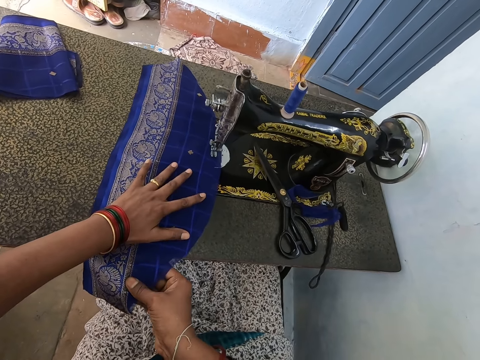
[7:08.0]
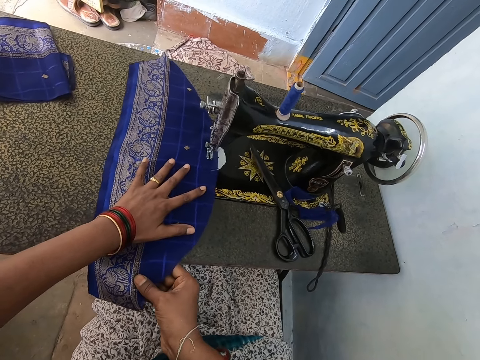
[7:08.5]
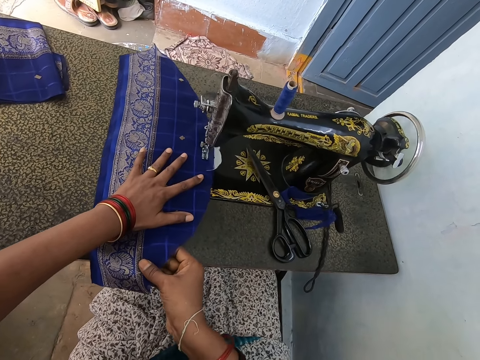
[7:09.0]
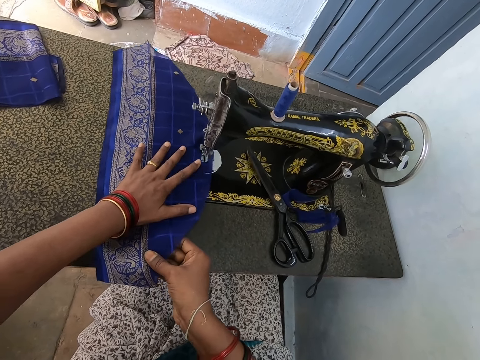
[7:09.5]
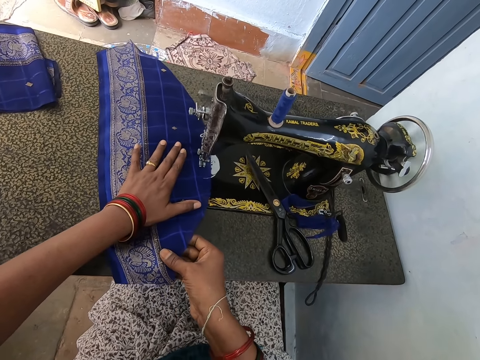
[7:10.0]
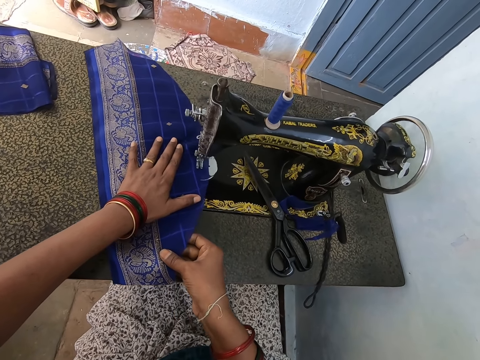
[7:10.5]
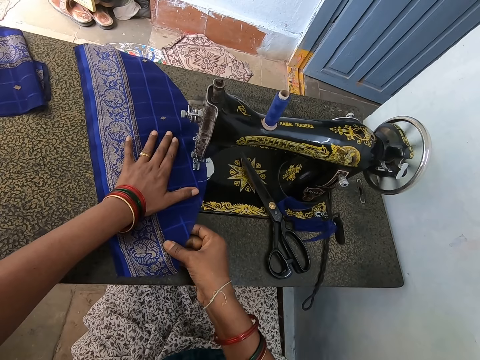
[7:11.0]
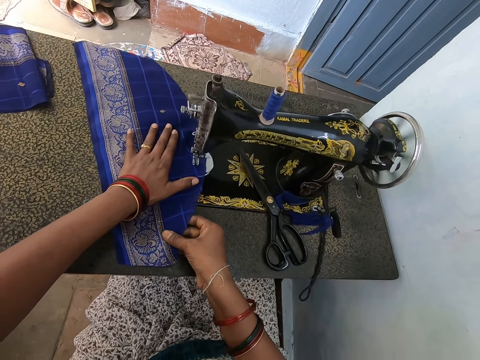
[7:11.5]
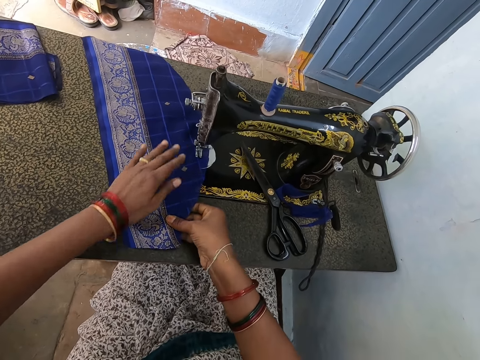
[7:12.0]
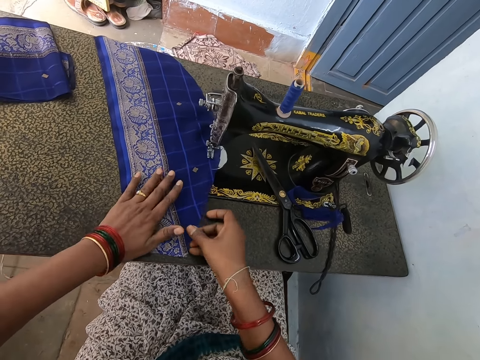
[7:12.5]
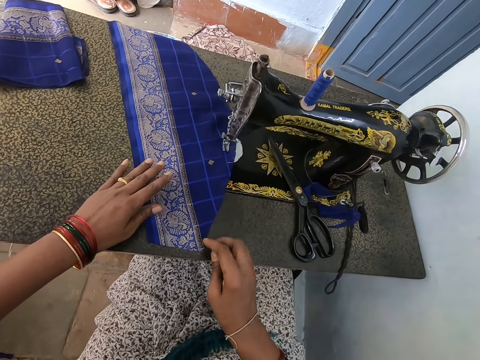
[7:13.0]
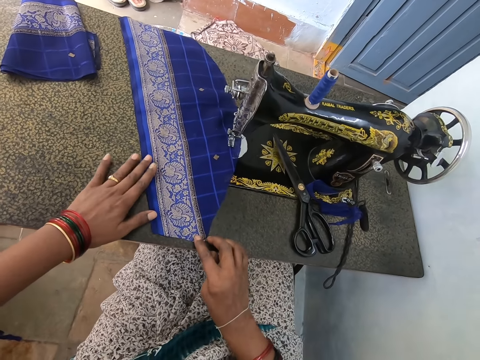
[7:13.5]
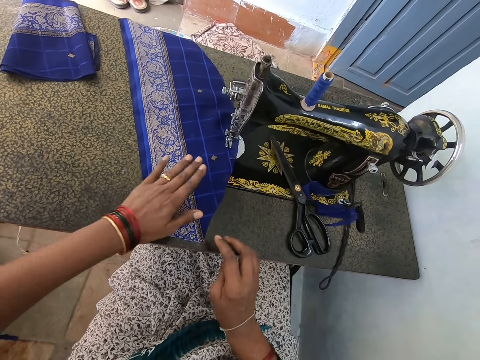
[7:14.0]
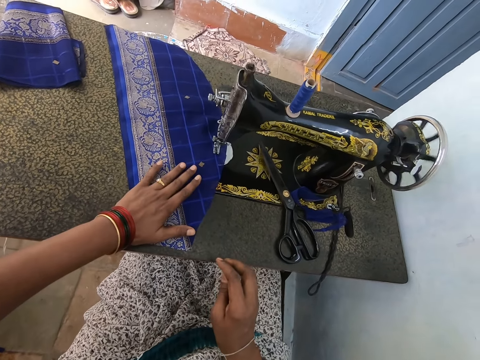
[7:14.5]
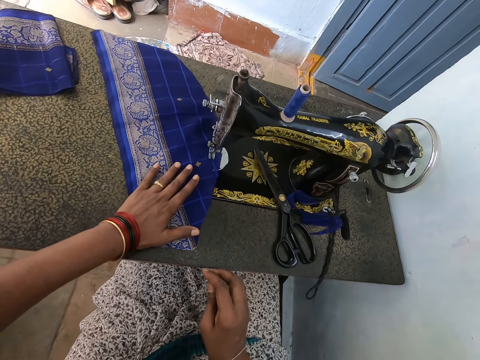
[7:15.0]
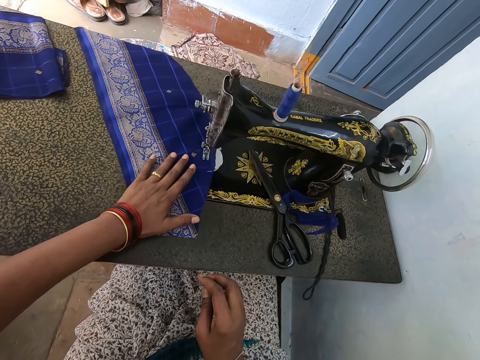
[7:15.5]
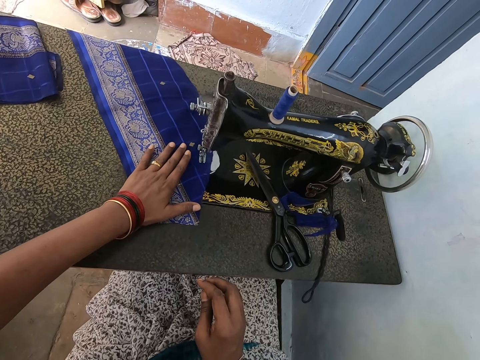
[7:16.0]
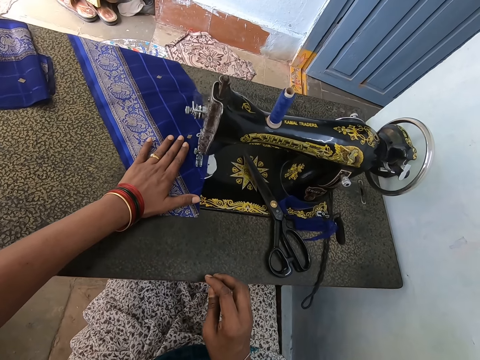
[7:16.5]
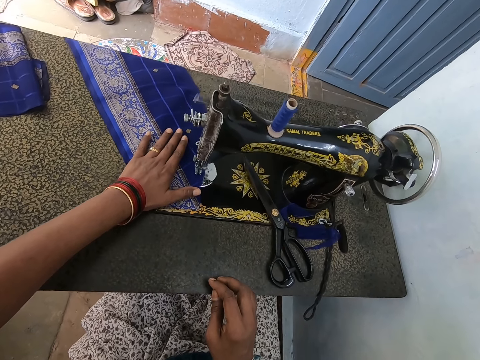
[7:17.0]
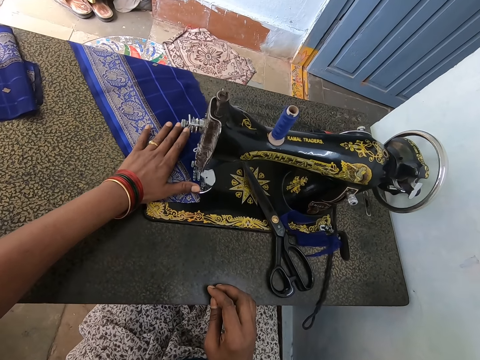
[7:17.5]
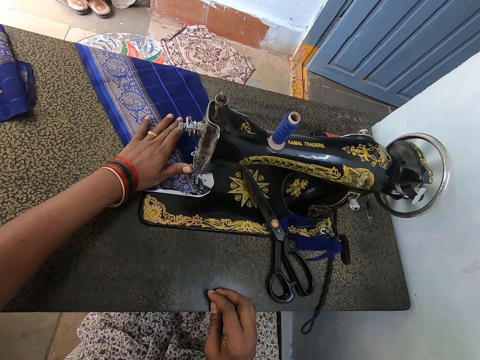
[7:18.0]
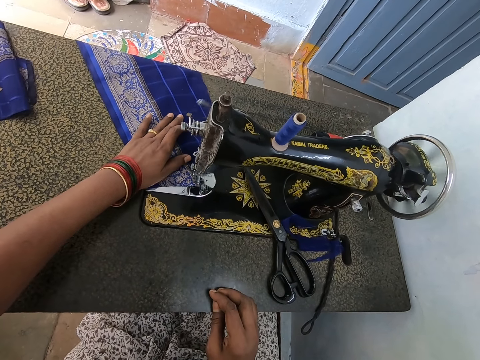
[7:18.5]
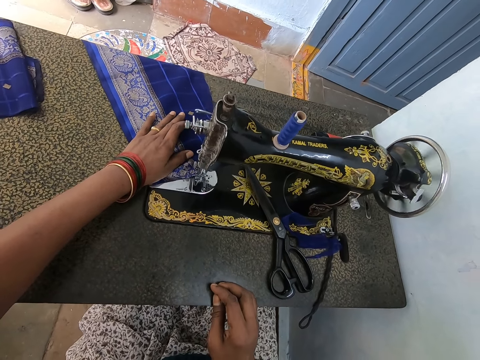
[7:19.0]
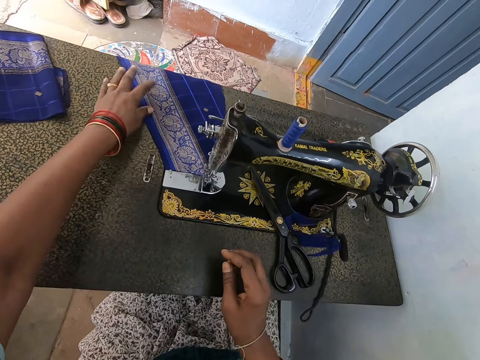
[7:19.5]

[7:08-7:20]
The camera wearer operates the sewing machine. She sews the fabric. She moves the cloth to the sewing machine. She removes her hands from the fabric. She puts both hands on the fabric. She puts her right hand on the fabric. She sews the fabric.

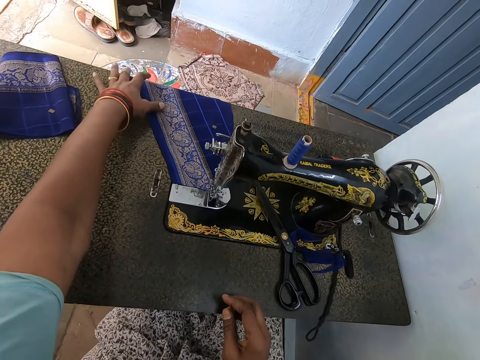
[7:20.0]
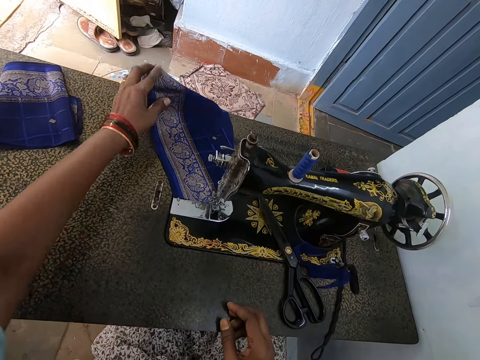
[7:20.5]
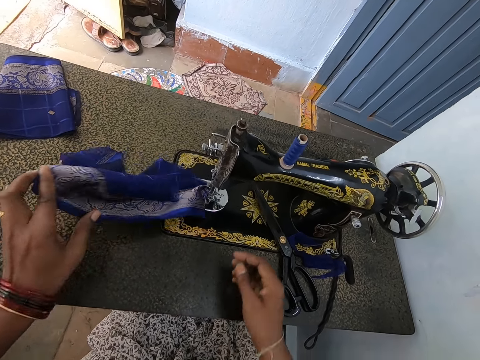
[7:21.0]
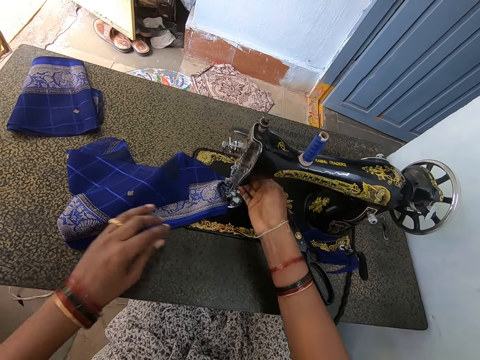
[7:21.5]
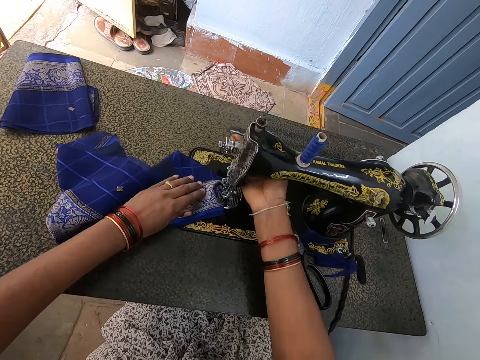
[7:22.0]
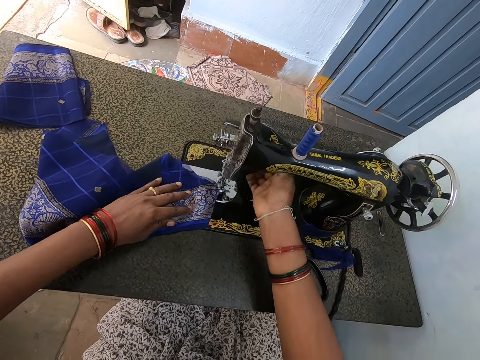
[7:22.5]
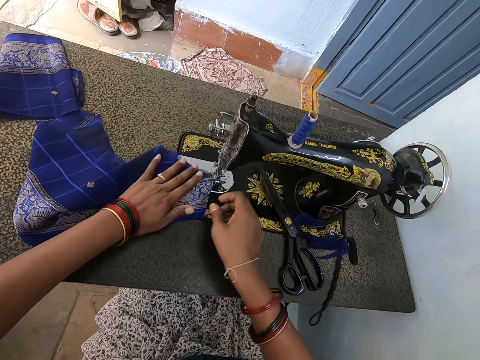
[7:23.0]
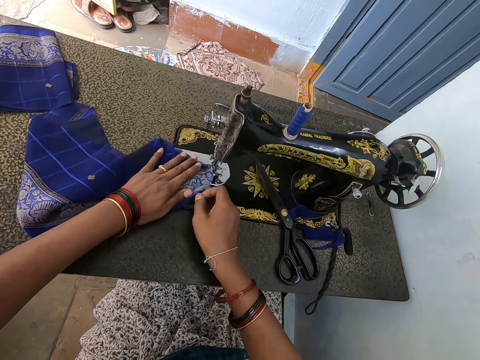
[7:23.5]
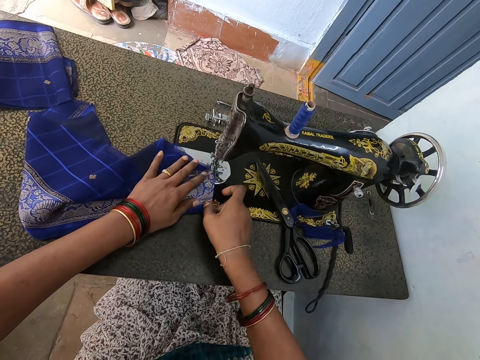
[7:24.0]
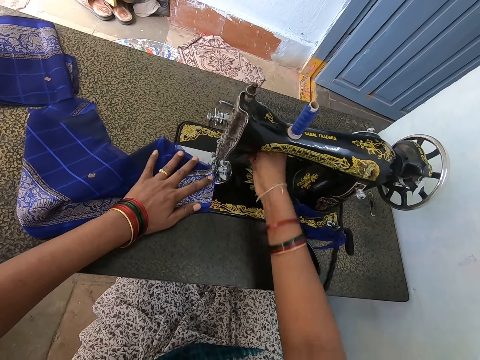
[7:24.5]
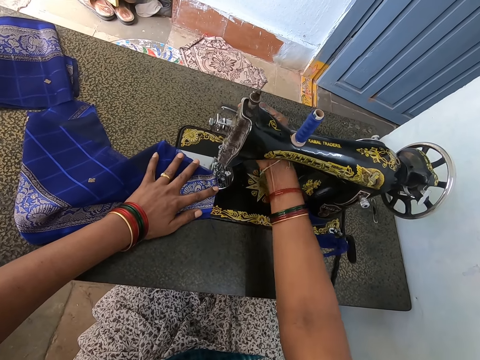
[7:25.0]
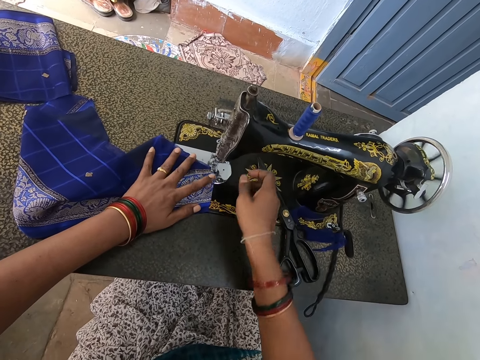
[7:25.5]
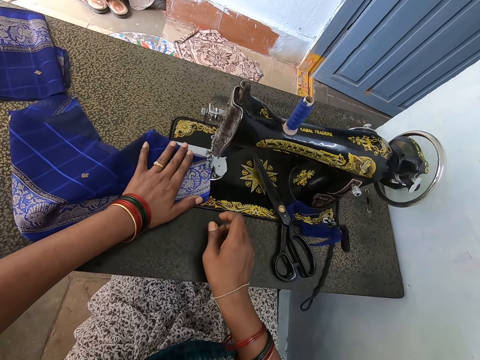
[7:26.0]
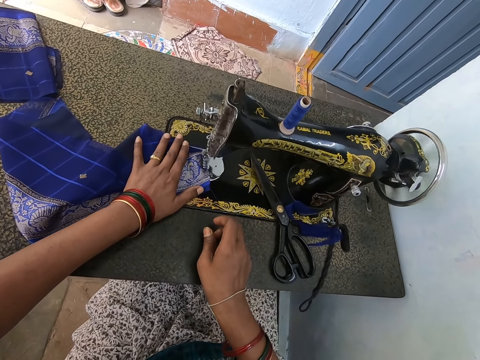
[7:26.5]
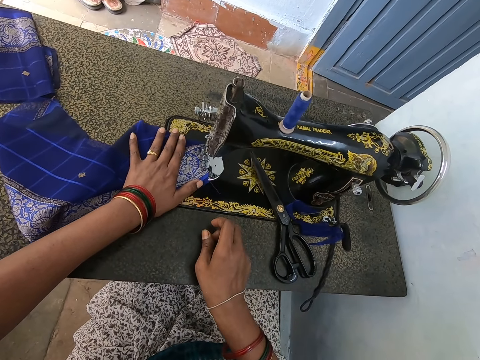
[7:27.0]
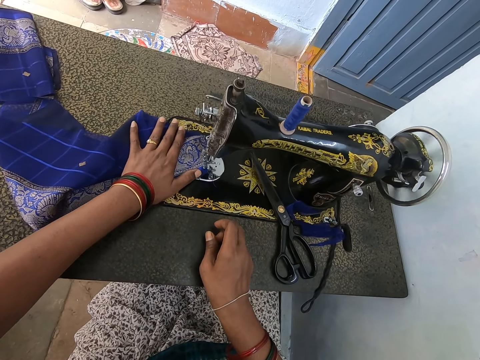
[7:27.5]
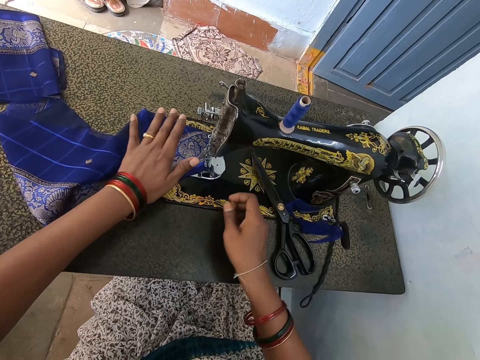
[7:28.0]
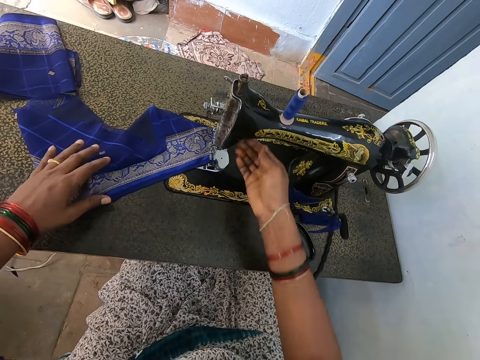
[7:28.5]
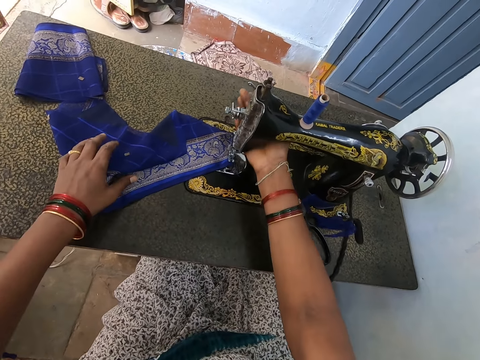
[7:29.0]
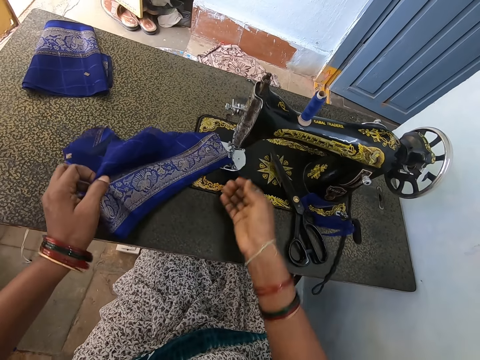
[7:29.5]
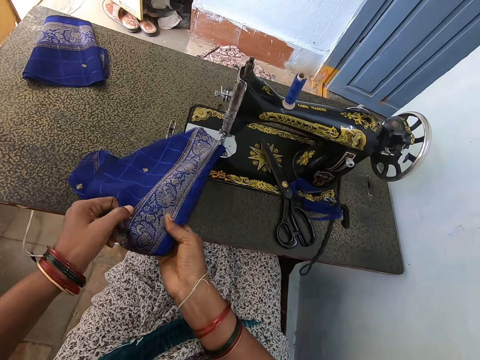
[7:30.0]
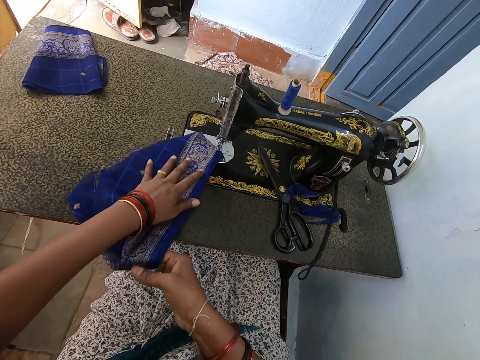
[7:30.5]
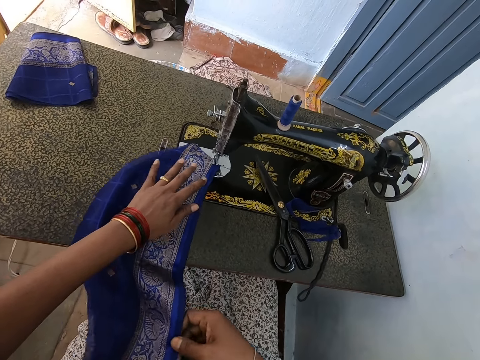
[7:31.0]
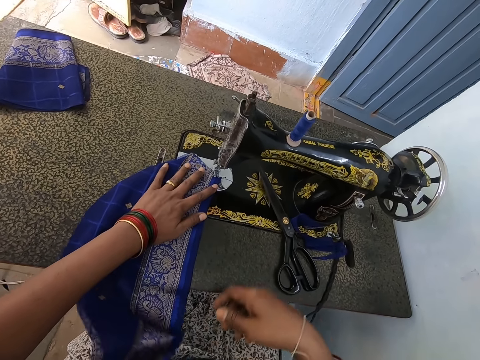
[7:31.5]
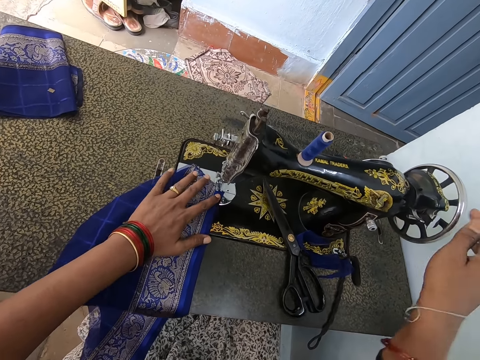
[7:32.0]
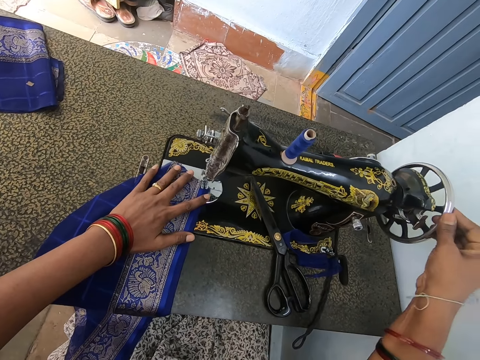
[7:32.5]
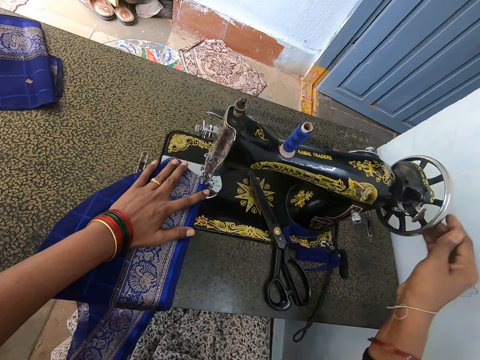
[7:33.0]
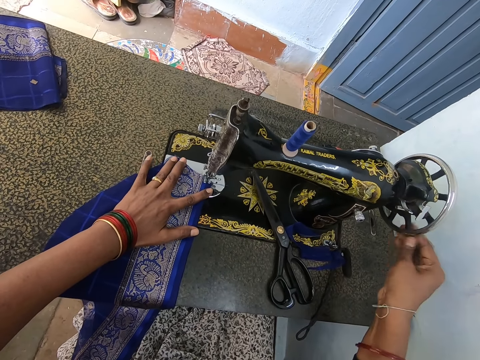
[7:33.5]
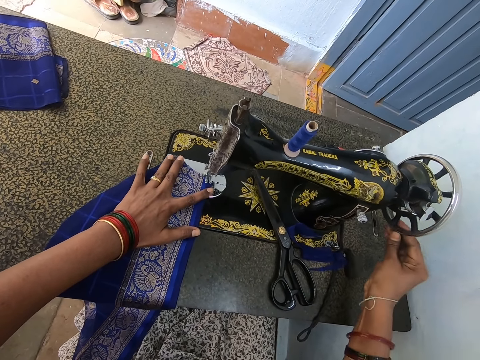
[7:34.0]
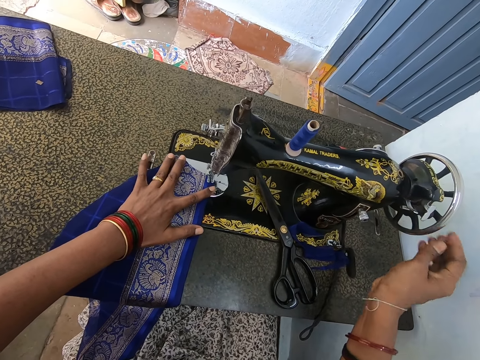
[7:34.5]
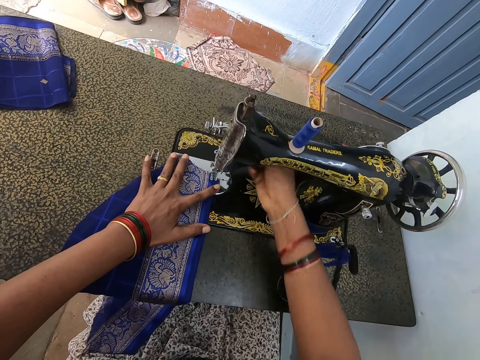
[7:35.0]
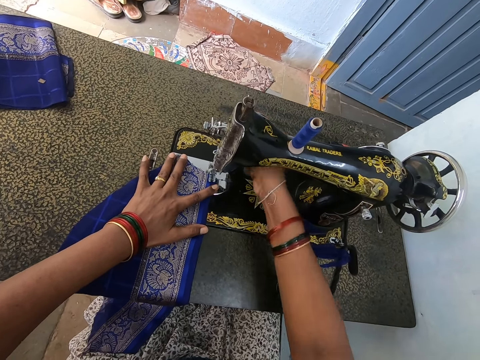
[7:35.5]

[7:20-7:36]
The camera wearer holds the fabric with her left hand. She picks up the cloth on the table. She operates the sewing machine. She lifts the take-up lever. She holds the fabric with her right hand. She stretches the fabric with both hands. She adjusts the cloth on the sewing machine. She pulls the take-up lever. She operates the sewing machine. She pulls the fabric and removes her right hand. She moves the cloth to the sewing machine. She sews the fabric. She operates the sewing machine. She pulls up the take-up lever. She adjusts the cloth on the sewing machine. She stretches the fabric with both hands. She holds the fabric with her left hand. She holds the balance wheel with her right hand. She operates the sewing machine. She pulls the take-up lever.
